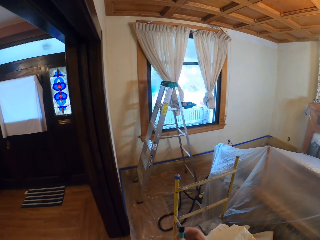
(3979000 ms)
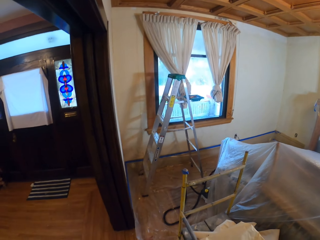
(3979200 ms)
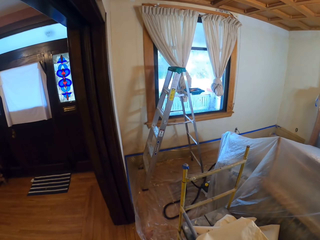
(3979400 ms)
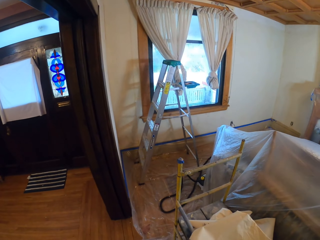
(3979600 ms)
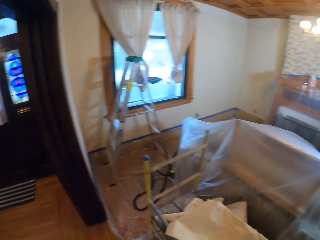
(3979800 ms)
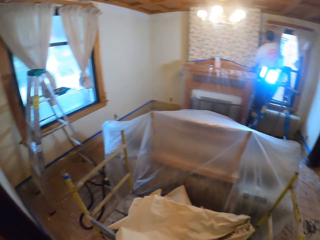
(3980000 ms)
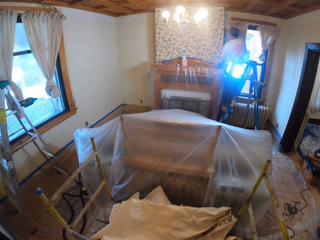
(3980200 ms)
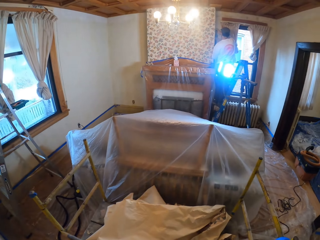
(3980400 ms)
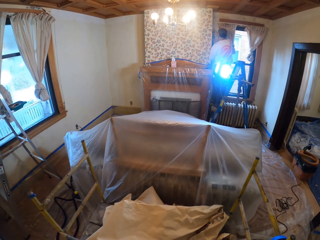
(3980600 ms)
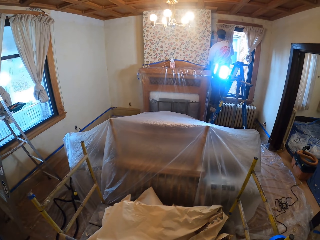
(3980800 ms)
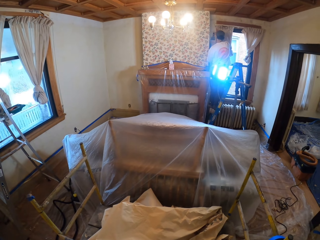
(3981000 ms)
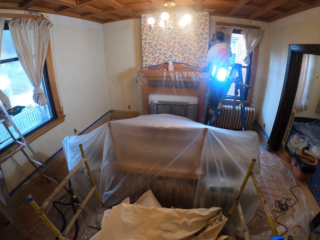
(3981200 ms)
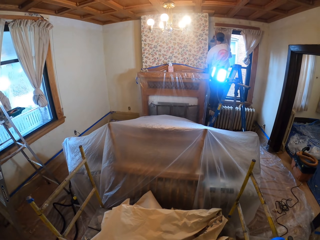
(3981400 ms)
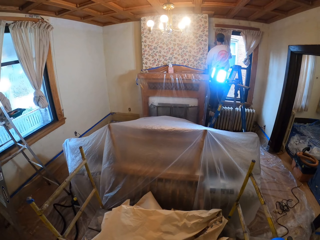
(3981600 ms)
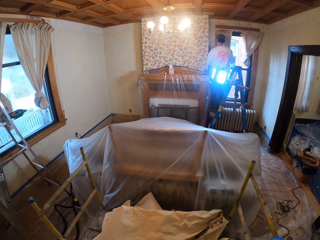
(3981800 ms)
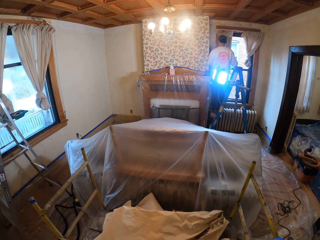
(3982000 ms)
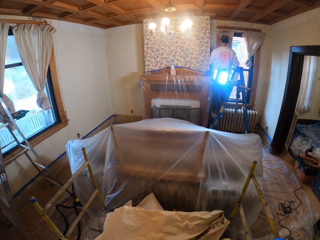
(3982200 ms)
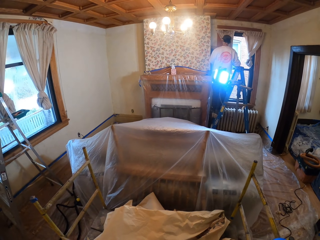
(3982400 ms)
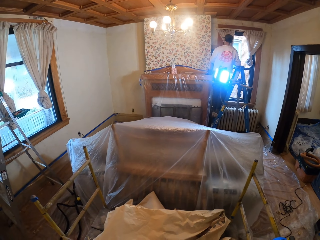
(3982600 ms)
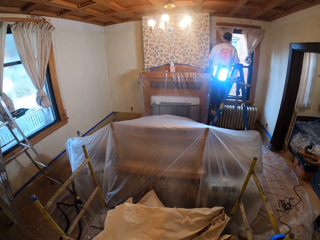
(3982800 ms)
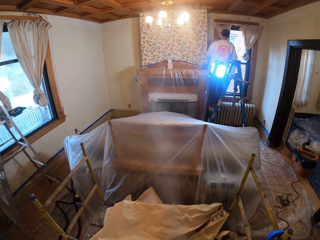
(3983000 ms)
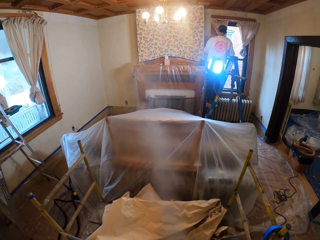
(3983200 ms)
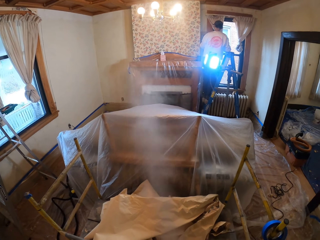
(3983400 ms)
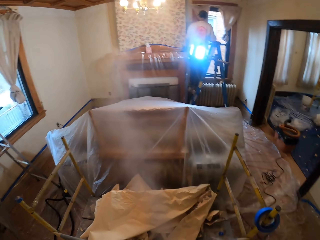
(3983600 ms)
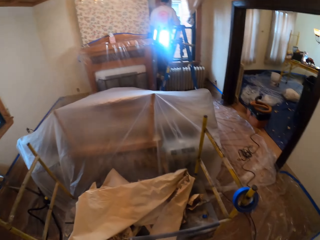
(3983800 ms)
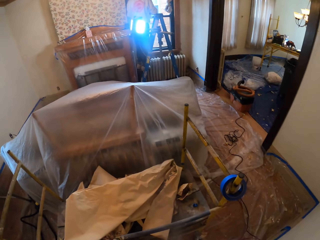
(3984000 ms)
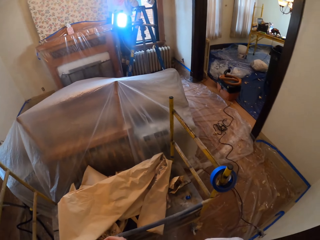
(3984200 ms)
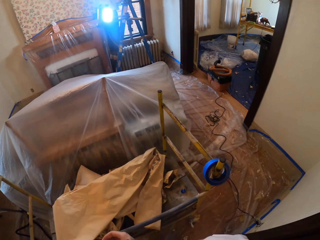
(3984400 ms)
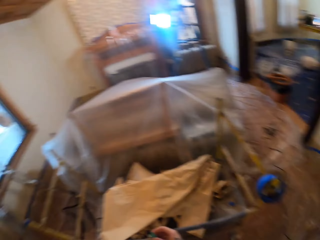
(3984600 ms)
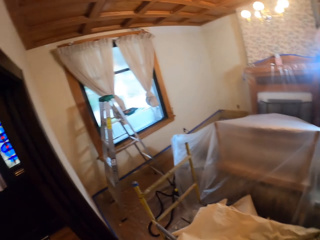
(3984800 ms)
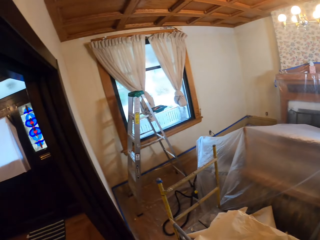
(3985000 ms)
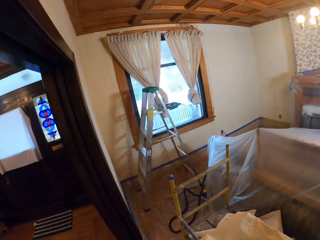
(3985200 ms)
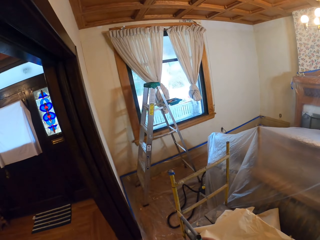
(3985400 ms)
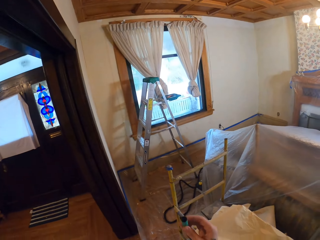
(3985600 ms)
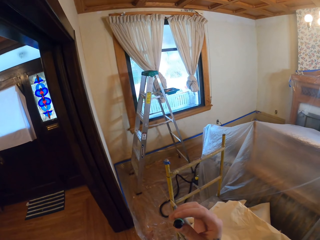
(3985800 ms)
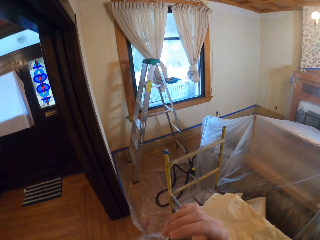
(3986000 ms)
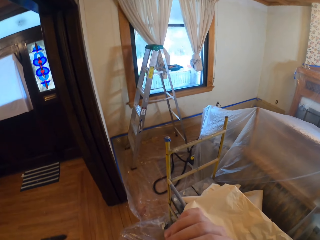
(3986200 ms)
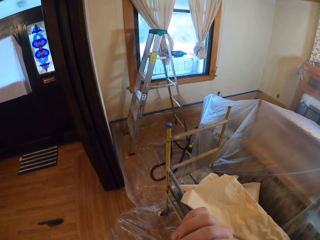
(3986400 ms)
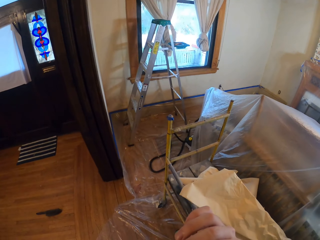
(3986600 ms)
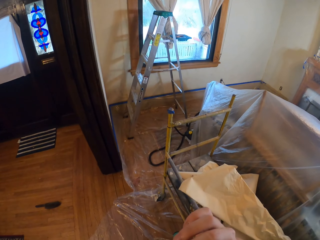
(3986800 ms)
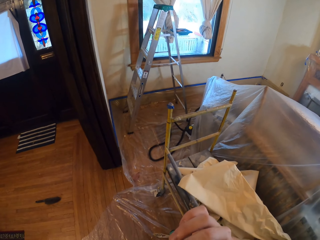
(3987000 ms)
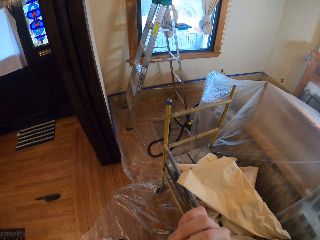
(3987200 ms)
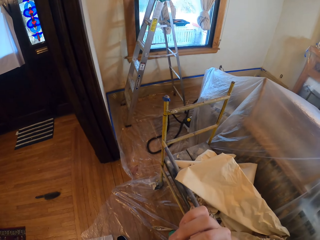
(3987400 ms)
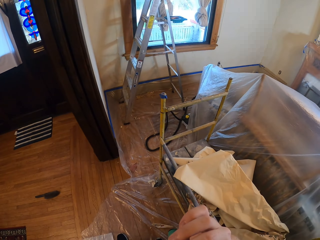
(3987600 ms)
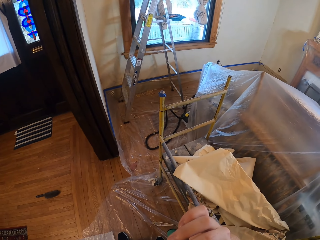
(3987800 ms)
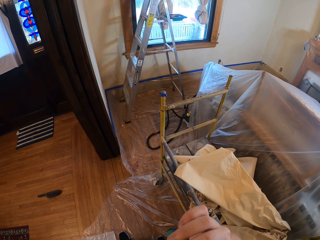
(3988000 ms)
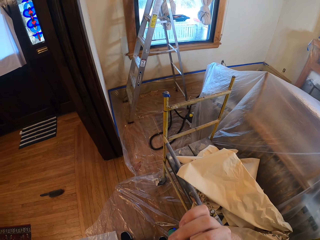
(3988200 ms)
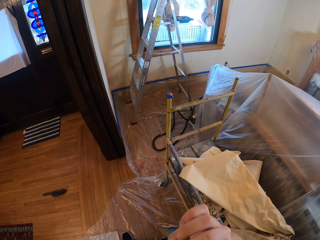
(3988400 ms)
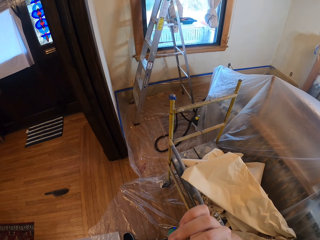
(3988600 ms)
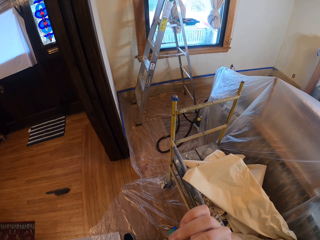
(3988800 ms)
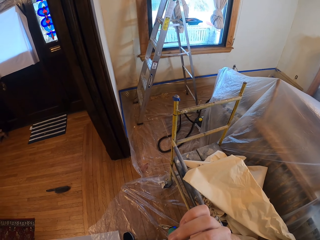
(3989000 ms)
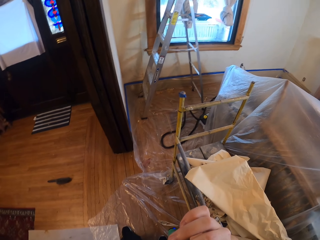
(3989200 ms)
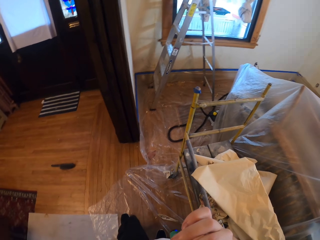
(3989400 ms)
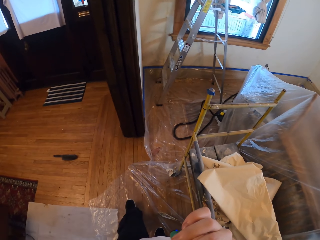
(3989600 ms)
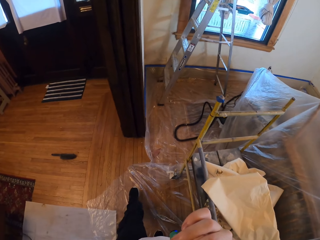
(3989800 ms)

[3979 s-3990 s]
A man stands on a ladder. The camera wearer exhales smoke. He looks around, smokes, and puts a cigarette in his mouth.

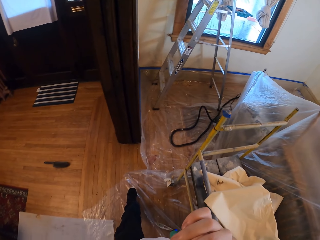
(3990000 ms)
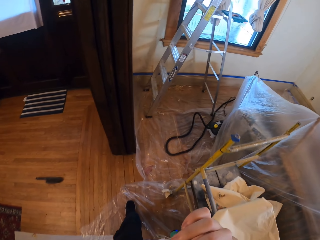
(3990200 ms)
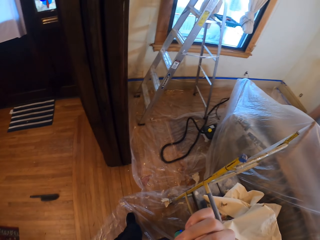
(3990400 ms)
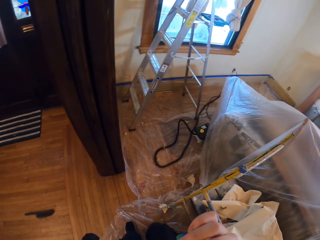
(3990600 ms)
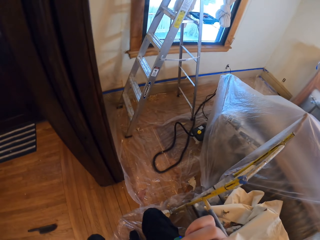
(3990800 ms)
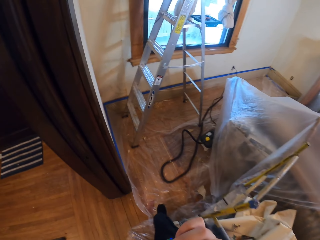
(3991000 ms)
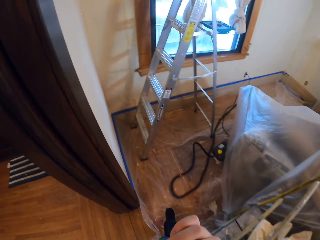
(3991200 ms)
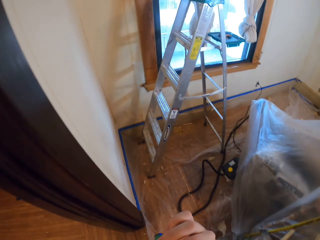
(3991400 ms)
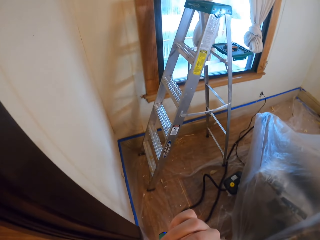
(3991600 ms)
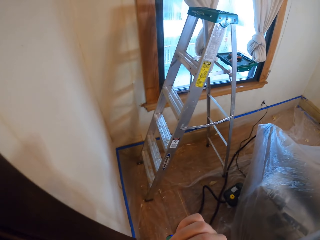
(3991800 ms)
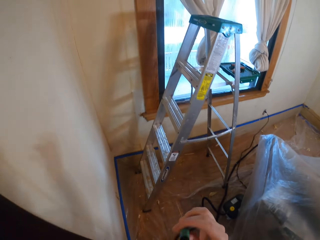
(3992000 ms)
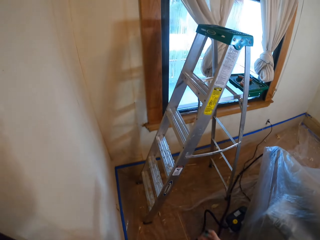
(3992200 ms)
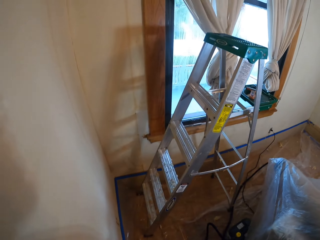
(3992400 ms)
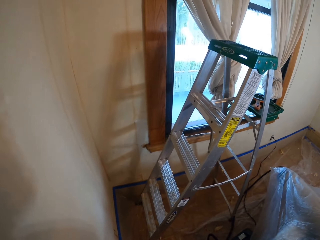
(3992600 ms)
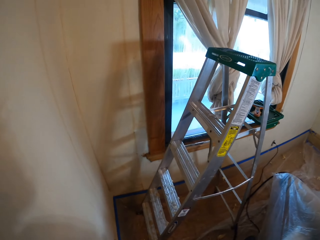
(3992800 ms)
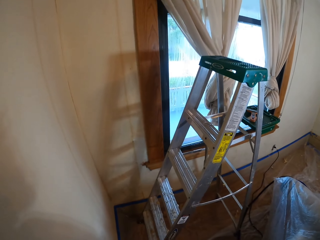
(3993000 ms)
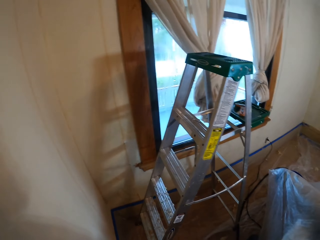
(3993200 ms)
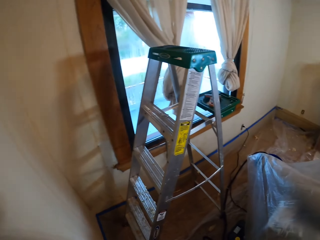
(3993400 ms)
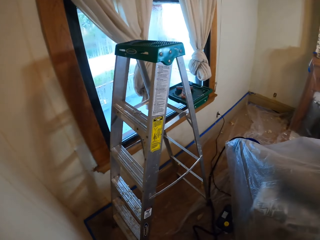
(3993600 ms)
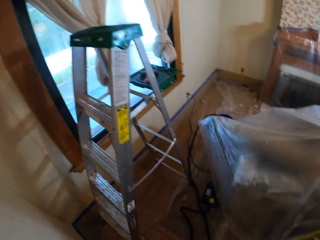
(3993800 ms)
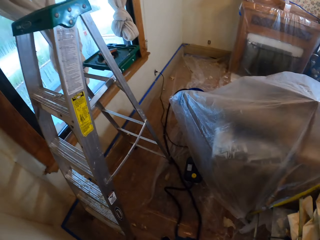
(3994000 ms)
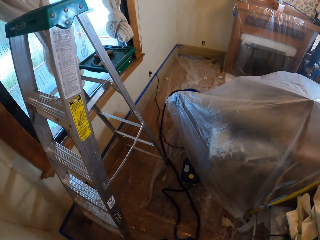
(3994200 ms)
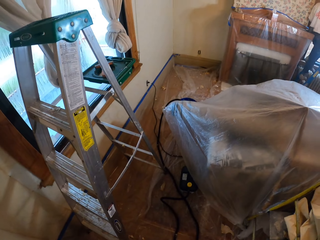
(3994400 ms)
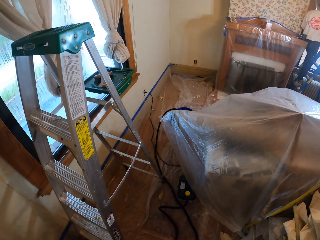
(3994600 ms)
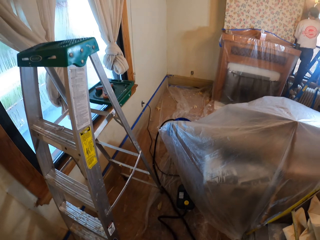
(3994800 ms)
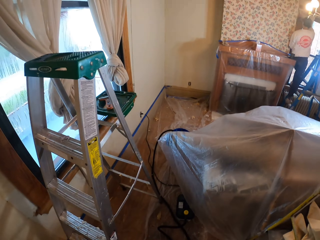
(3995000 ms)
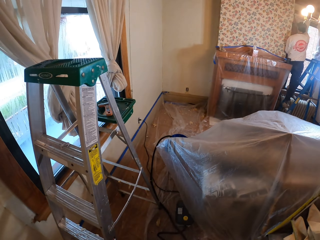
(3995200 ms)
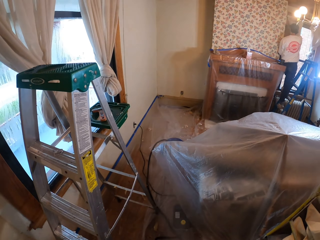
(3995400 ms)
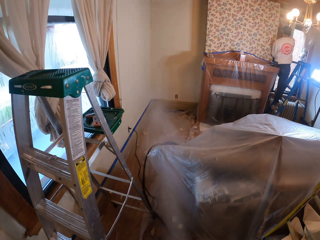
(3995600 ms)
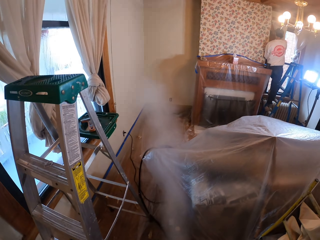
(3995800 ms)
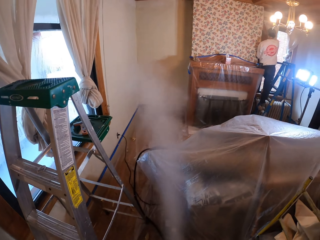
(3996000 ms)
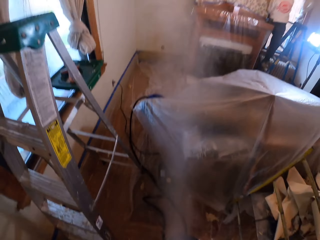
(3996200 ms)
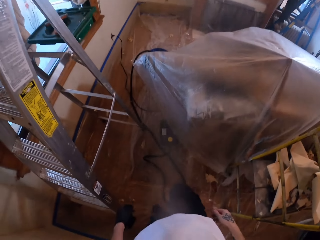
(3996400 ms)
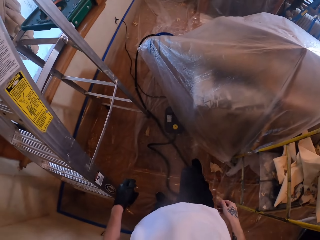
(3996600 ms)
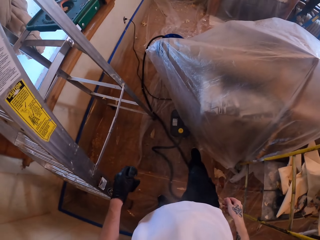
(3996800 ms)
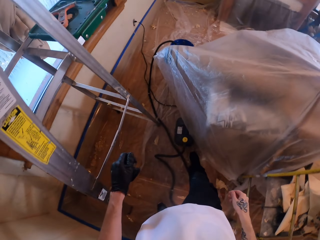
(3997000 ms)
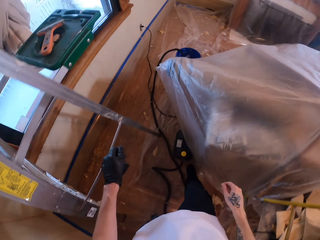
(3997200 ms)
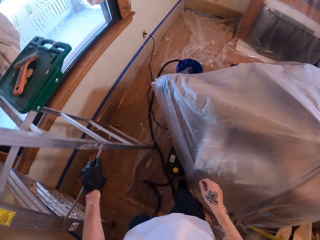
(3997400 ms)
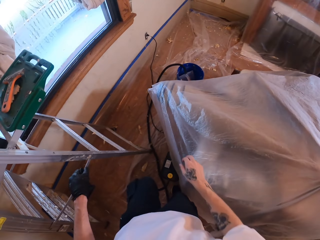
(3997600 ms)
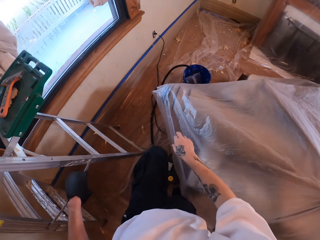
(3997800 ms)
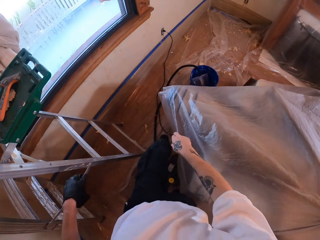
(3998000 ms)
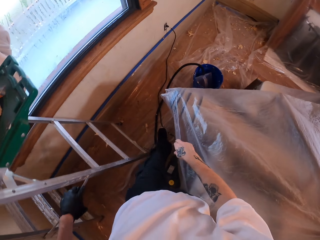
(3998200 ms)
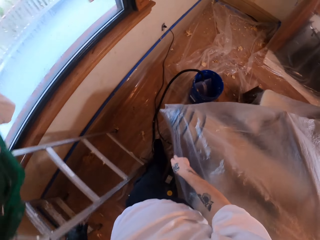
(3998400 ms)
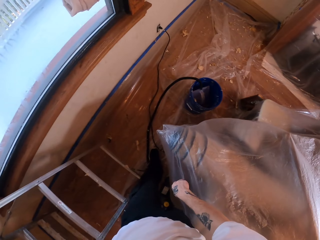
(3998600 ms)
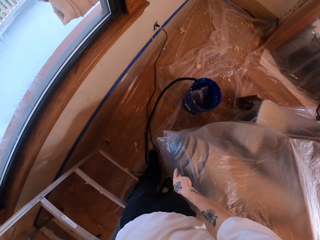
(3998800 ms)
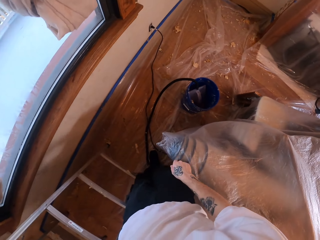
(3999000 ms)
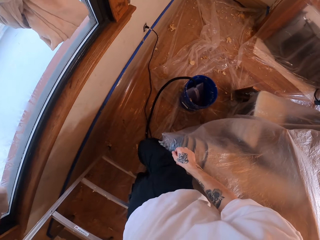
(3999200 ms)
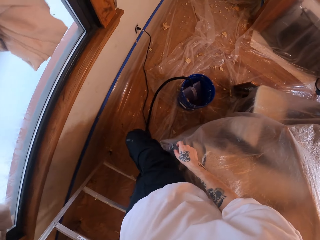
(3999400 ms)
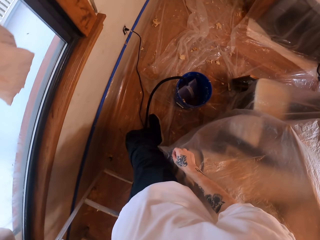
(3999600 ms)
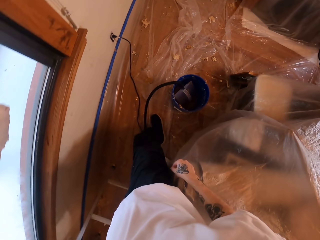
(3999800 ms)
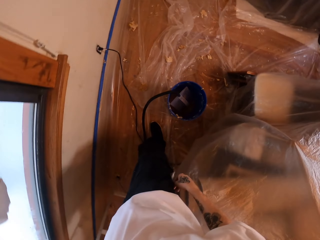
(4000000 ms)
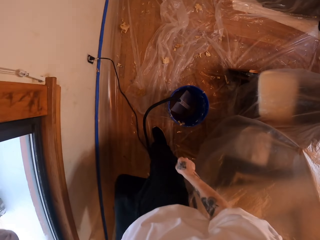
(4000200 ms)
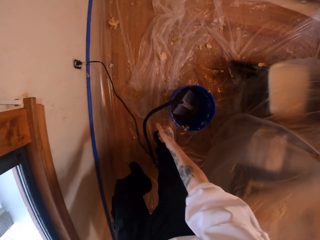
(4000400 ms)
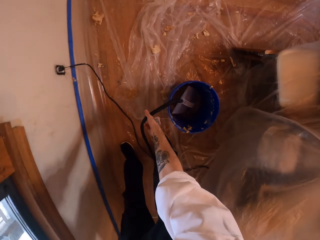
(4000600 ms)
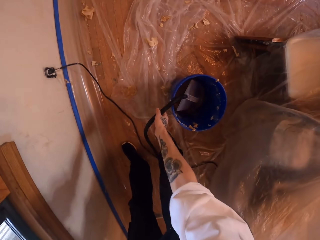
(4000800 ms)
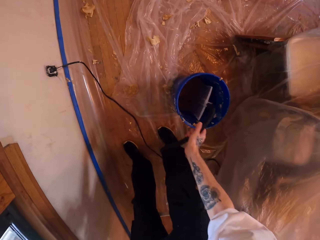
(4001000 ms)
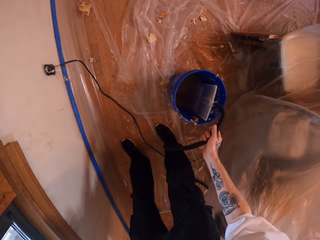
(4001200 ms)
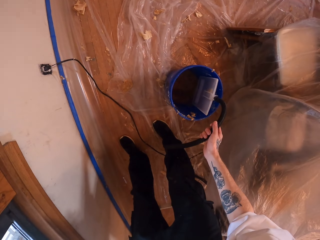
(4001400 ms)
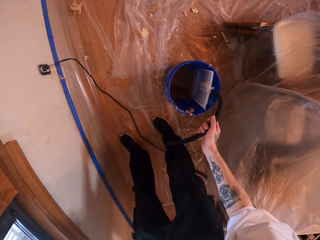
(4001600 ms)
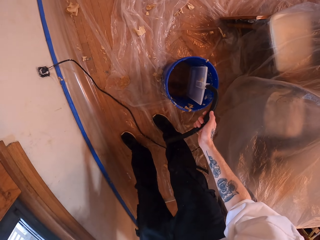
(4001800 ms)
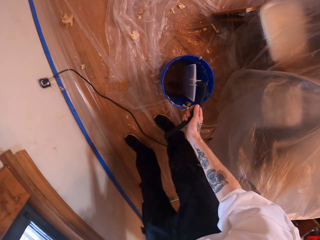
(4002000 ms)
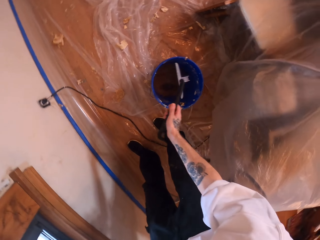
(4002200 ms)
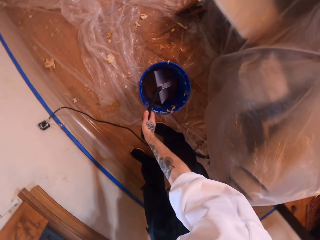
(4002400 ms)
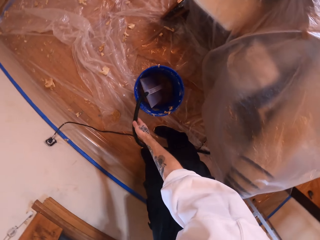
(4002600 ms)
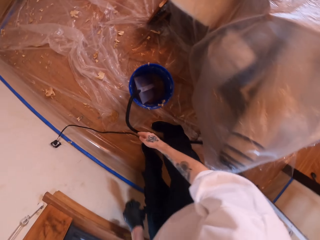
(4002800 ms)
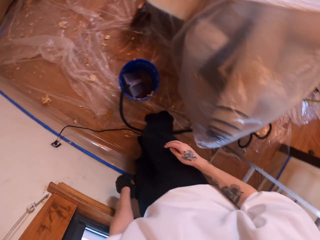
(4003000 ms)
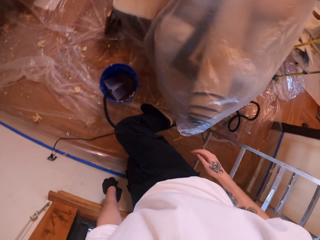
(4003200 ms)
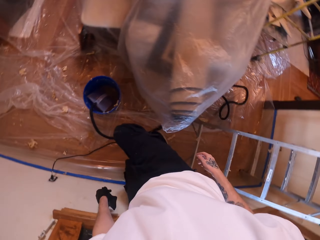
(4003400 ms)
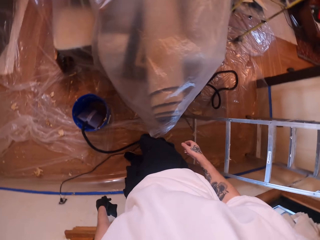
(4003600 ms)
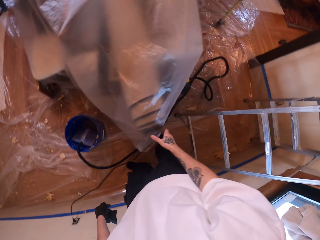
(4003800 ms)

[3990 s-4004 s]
The camera wearer walks in the room. They exhale smoke. They hold the ladder with the left hand. They lift a drier. They hold a steamer from the bucket. They put the steamer in the bucket.
